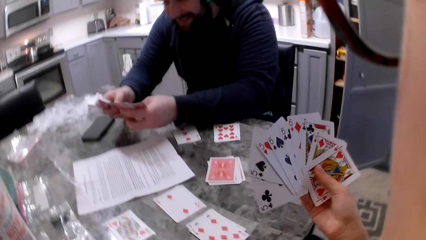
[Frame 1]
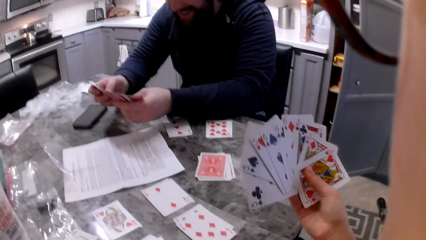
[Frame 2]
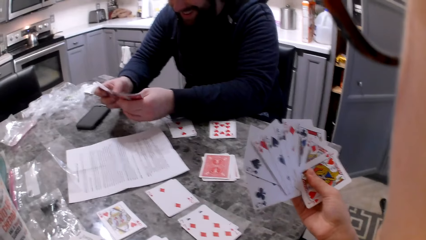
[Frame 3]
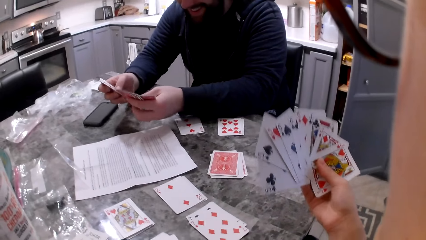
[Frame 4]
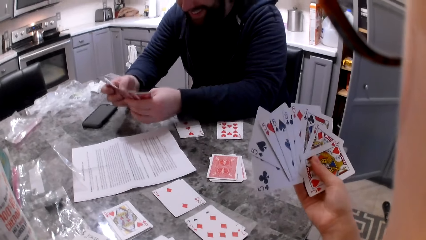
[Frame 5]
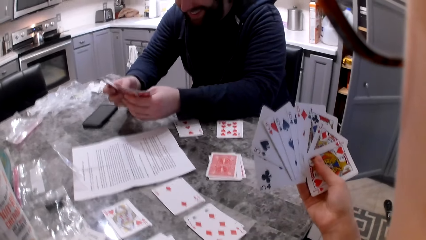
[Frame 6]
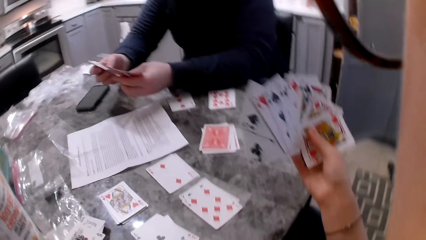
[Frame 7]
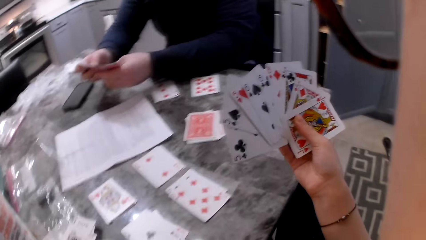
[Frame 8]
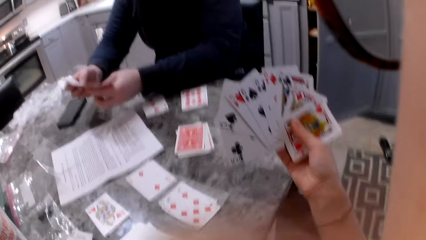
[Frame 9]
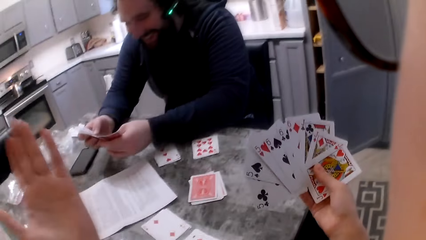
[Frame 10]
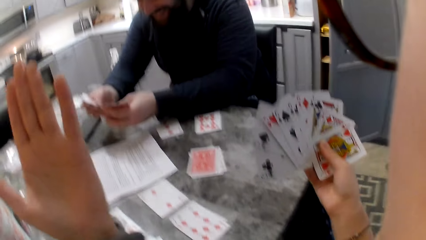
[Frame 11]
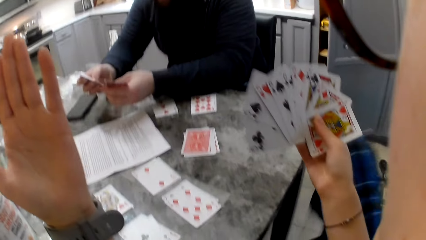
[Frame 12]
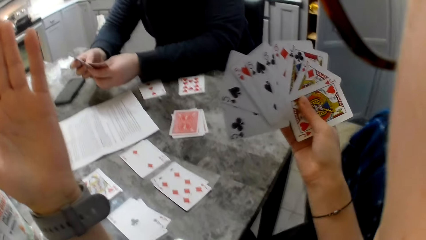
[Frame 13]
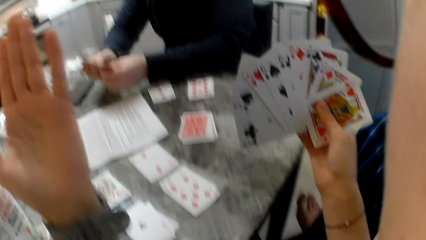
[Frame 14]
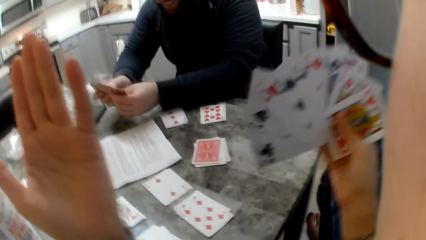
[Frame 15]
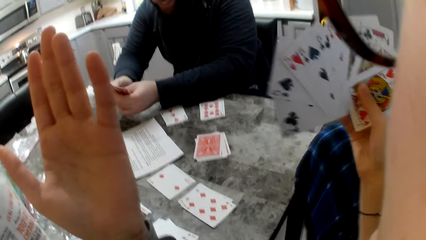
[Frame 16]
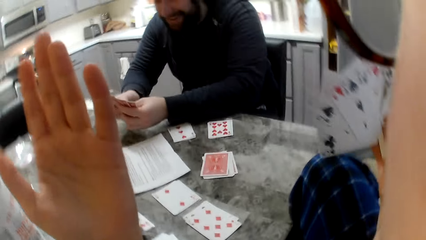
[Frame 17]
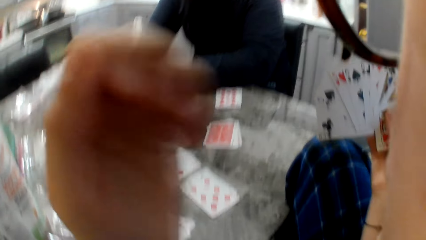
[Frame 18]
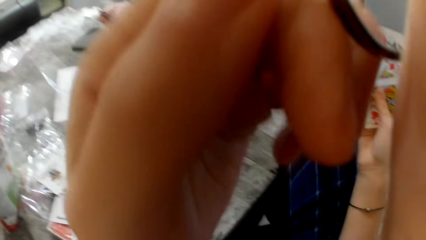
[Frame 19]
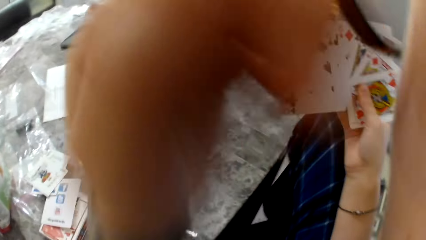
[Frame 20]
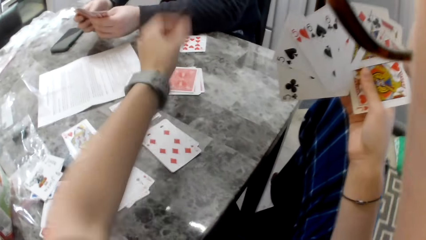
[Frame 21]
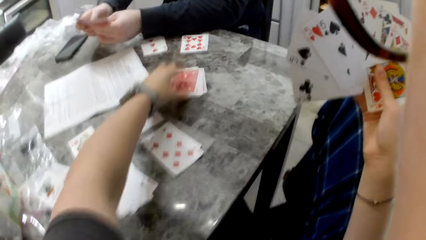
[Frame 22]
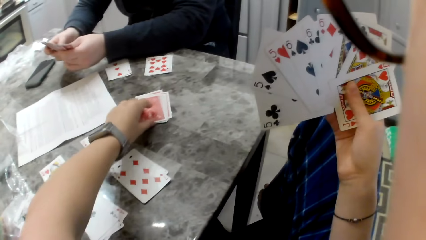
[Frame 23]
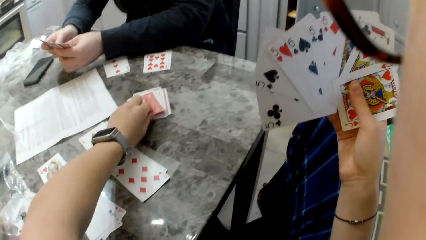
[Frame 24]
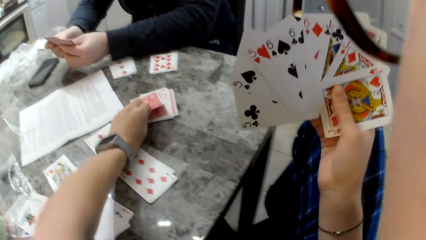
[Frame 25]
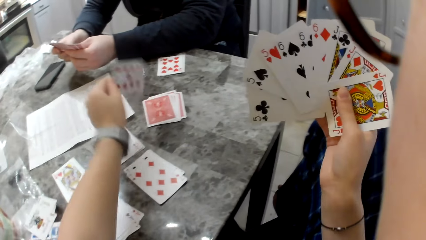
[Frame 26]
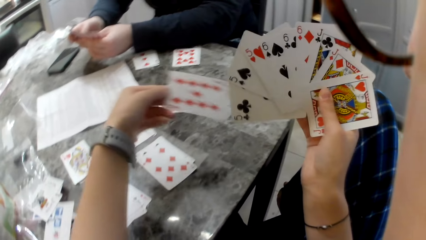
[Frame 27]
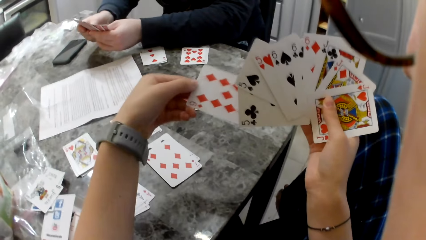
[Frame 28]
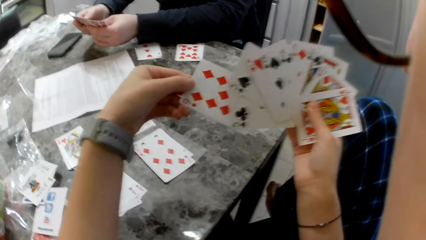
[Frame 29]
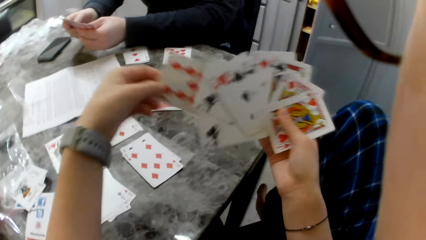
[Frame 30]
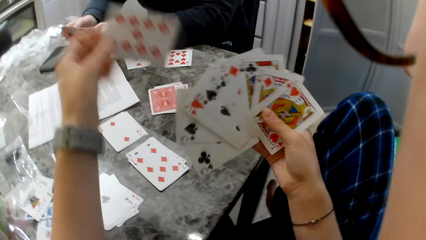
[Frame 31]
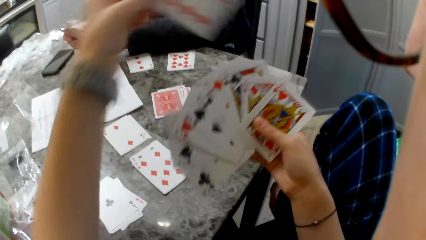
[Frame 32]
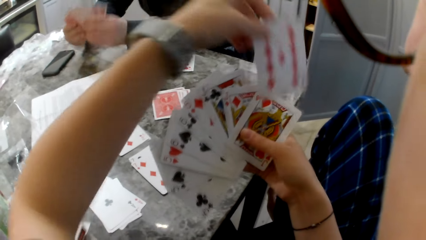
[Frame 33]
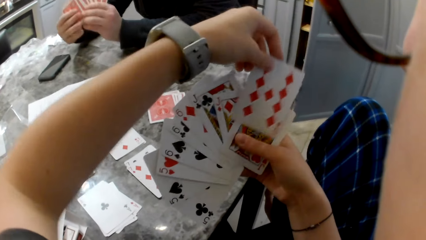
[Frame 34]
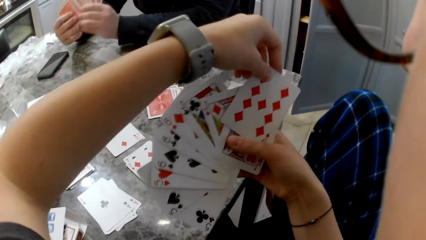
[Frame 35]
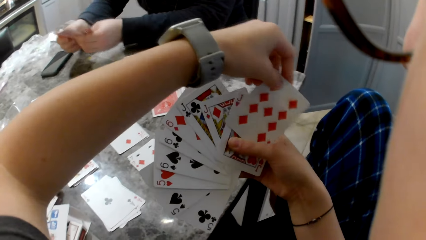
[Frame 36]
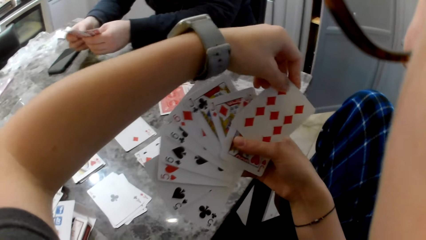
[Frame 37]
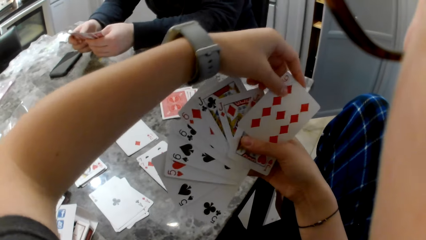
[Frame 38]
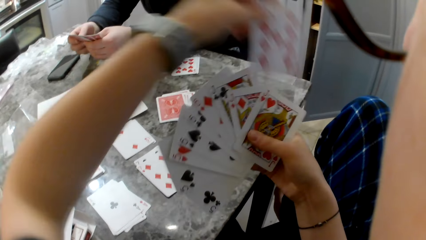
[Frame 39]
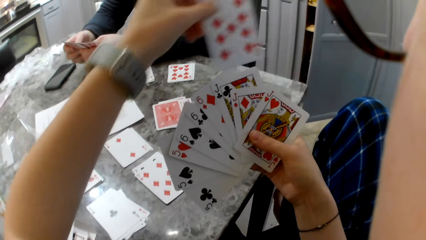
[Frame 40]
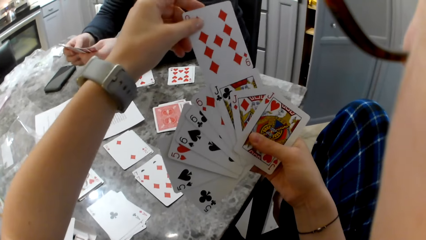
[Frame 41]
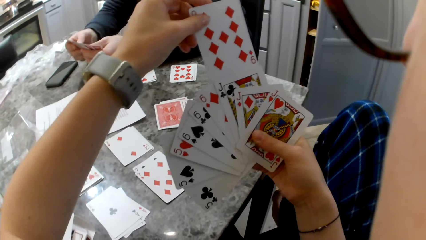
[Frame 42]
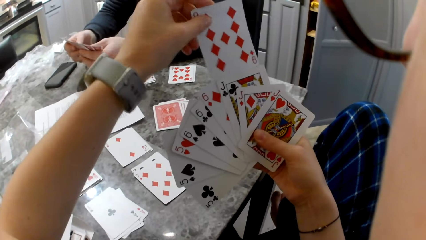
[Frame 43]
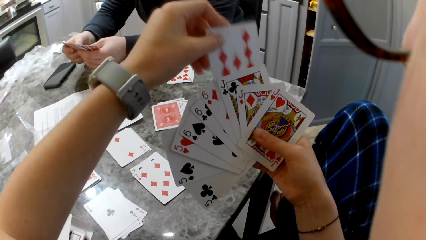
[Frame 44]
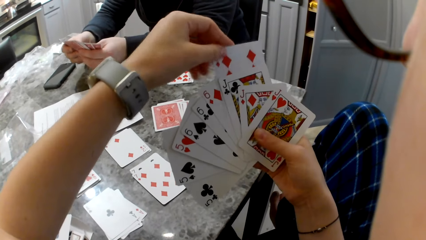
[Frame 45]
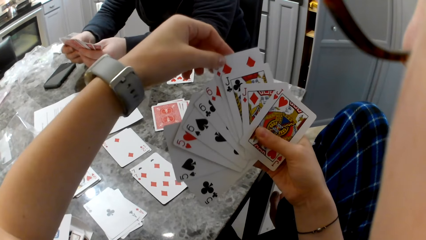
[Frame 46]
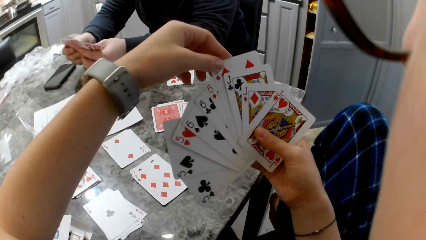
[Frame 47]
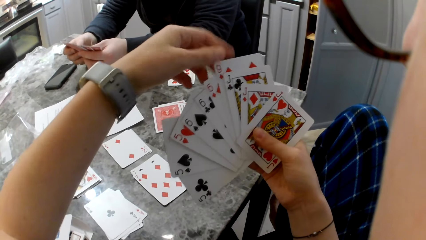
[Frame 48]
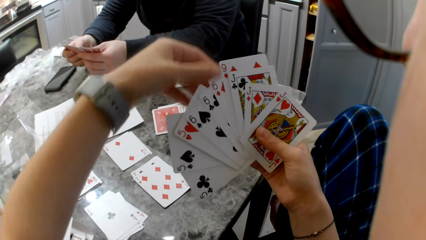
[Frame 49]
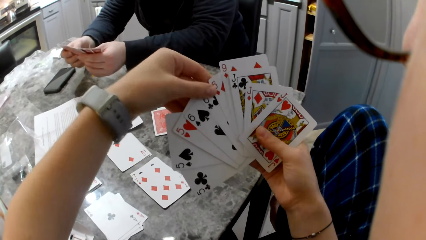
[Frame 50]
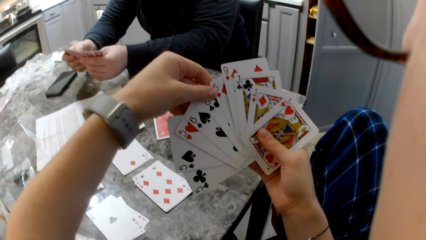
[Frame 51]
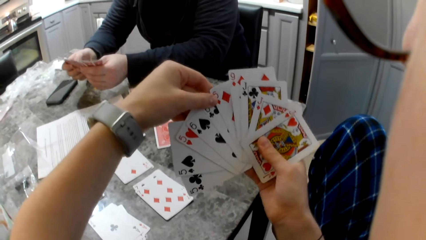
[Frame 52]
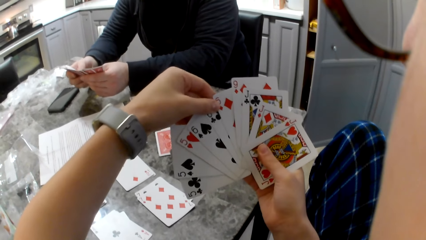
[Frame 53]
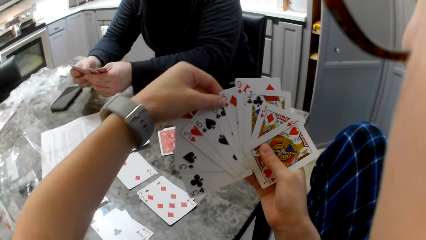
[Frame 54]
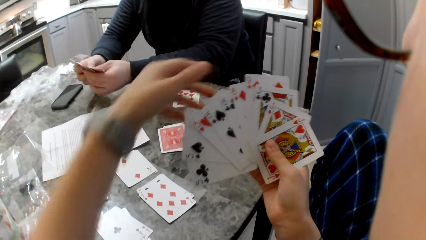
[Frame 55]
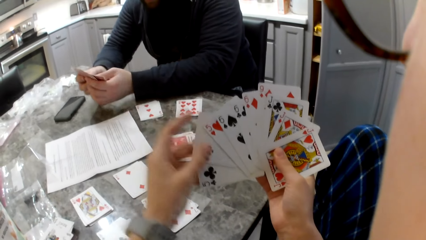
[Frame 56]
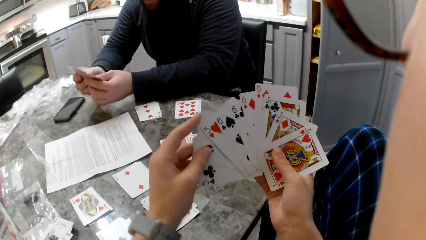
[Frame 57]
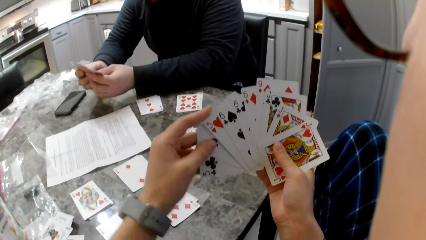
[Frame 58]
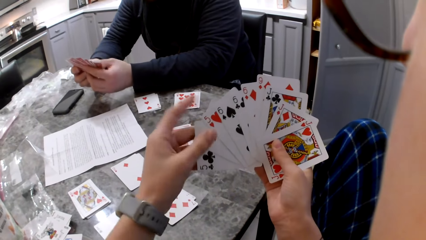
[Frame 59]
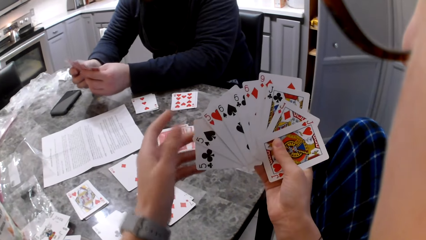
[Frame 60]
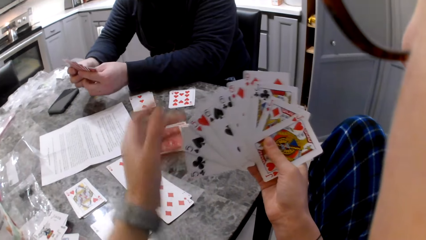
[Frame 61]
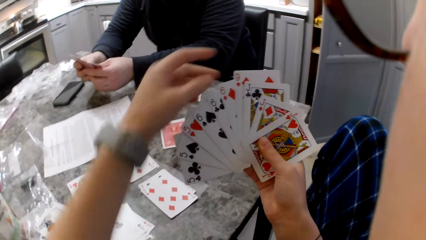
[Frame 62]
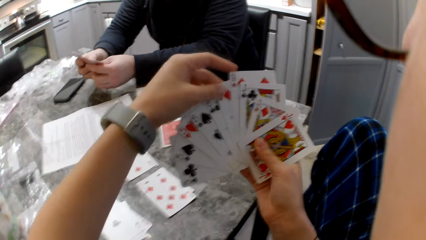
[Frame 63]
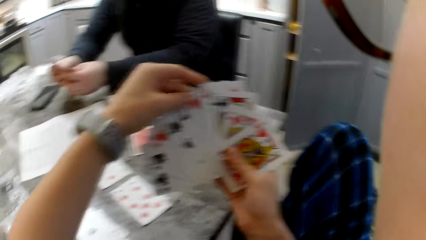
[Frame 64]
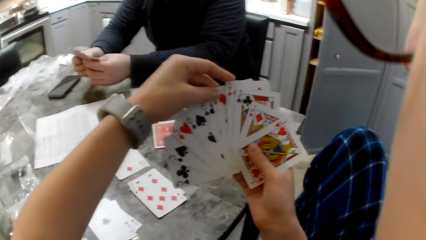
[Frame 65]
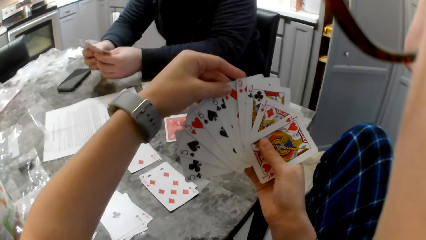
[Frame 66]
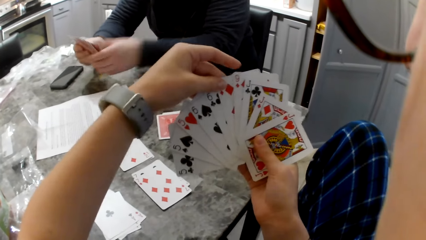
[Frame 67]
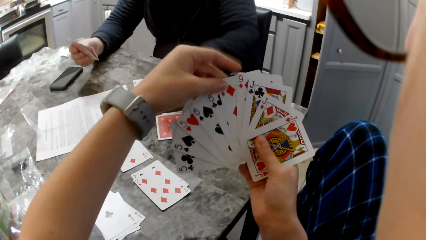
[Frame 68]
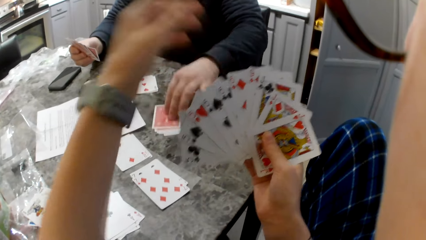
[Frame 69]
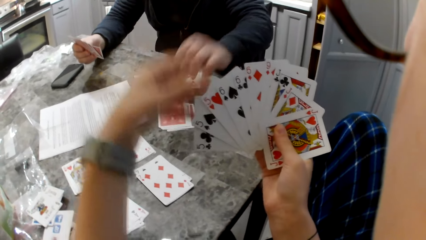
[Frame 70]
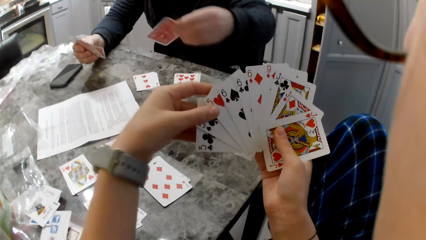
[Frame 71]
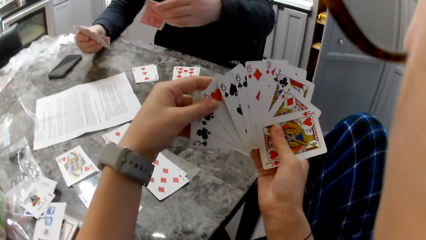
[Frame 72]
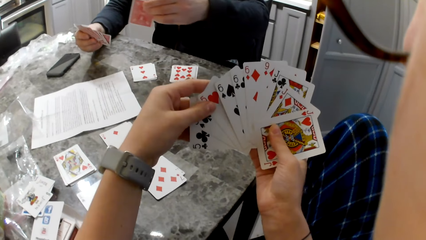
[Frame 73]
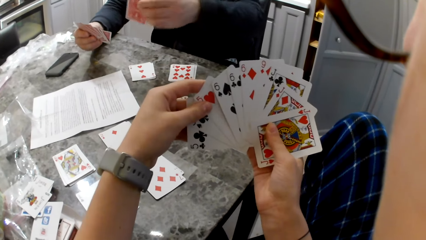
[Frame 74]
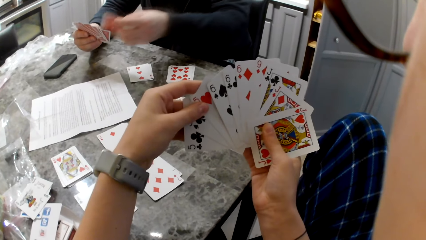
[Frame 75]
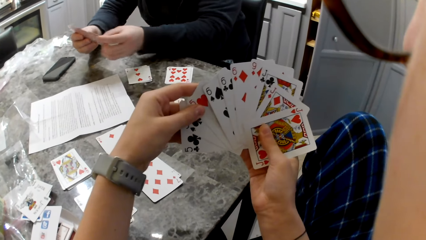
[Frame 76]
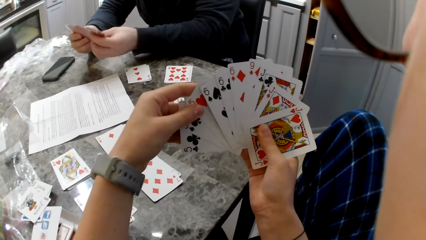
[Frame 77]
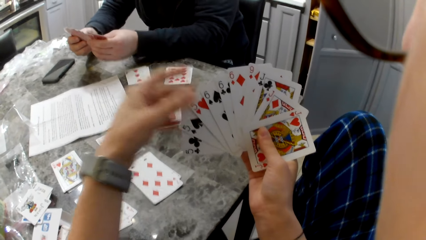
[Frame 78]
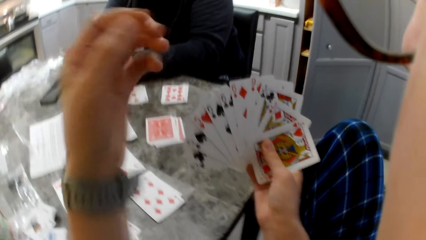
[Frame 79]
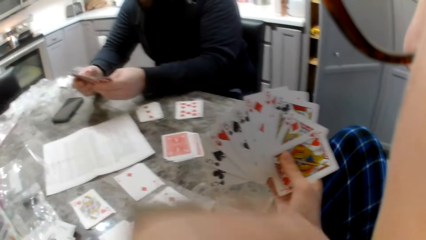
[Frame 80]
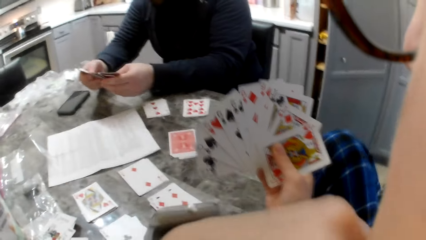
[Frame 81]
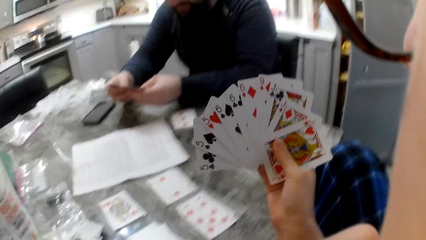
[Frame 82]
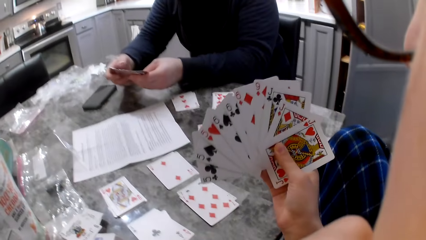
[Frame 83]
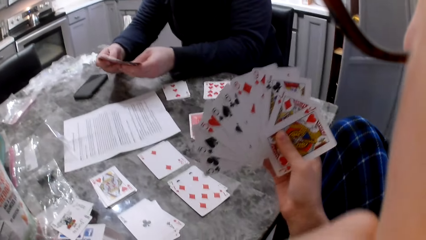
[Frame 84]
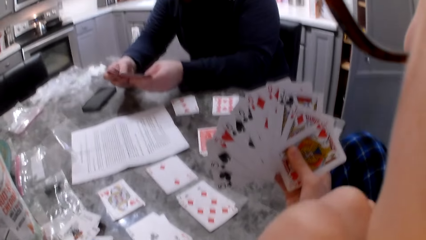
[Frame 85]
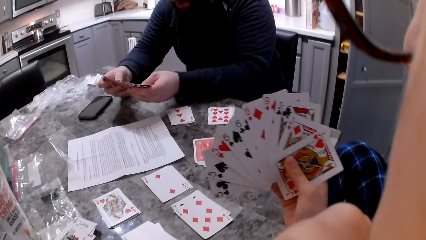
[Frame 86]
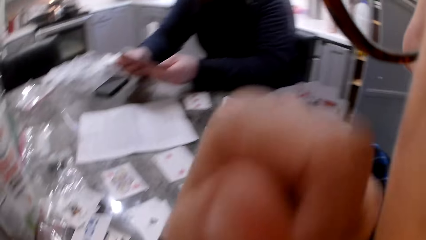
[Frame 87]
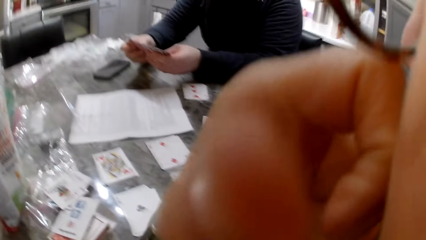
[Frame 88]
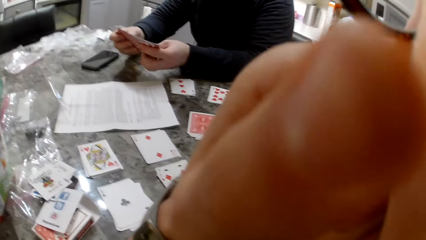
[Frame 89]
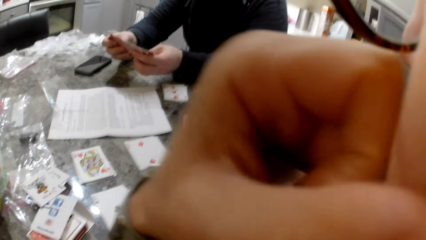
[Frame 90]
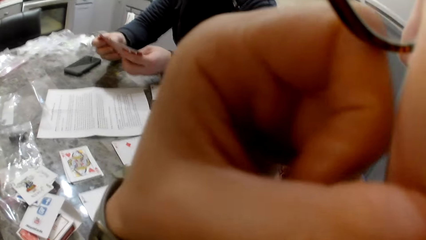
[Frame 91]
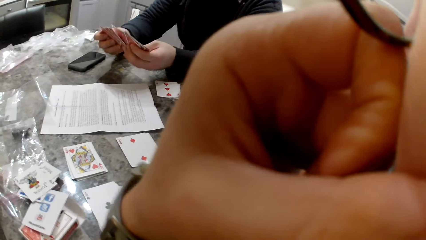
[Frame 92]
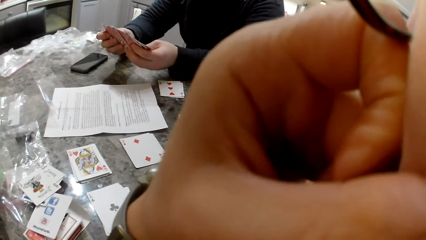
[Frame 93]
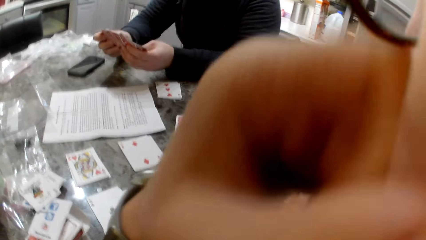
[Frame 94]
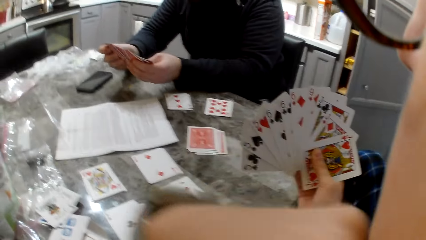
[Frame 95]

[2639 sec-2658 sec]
The camera wearer gestures and moves her hand. A man shuffles cards in his hands. The camera wearer lifts her hand to her glasses. She adjusts the glasses. She drops her hand to the cards on the table. The man shuffles cards in his hands. The camera wearer picks a card on the counter with her left hand. She adds the cards to her cards. The man shuffles cards in his hands. The camera wearer positions the card on the other cards in her hand. She shuffles the cards. The man shuffles cards in his hands. The man picks a card on the counter with his right hand. The man shuffles cards in his hands and adds the card to his cards. The camera wearer lifts her hand to her face. She touches her face. She holds her hand on her face. The man shuffles cards in his hands.
